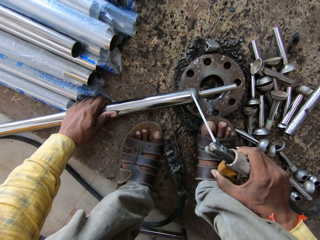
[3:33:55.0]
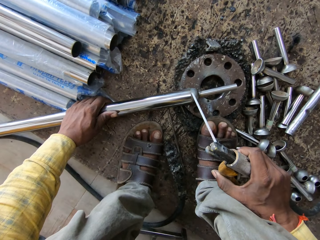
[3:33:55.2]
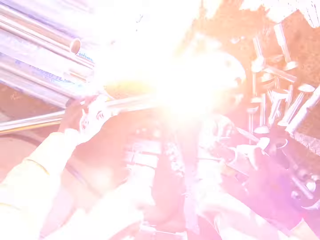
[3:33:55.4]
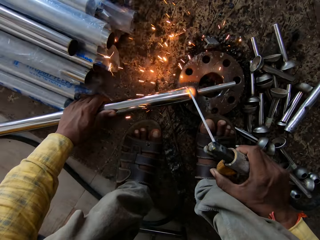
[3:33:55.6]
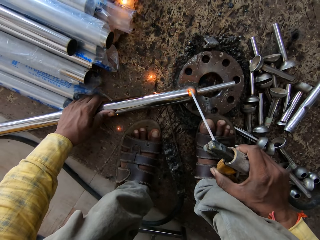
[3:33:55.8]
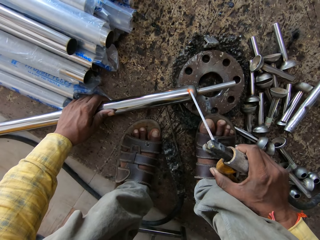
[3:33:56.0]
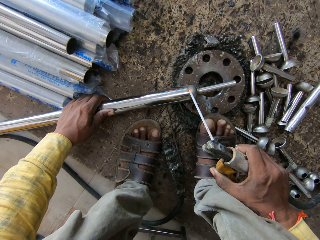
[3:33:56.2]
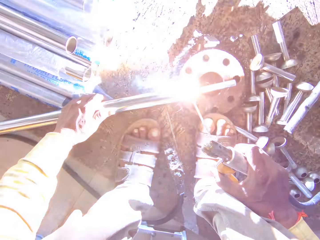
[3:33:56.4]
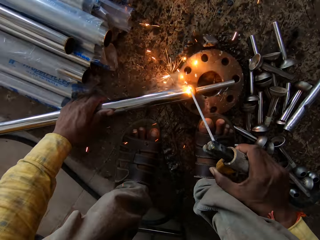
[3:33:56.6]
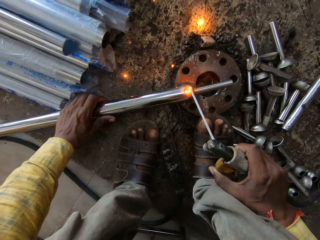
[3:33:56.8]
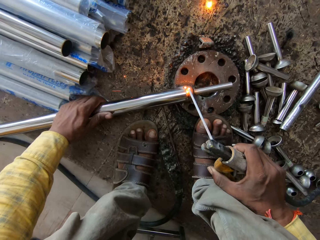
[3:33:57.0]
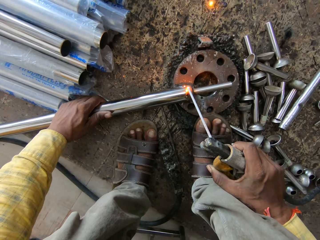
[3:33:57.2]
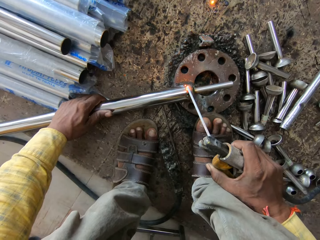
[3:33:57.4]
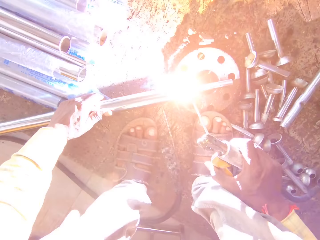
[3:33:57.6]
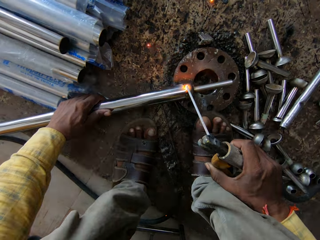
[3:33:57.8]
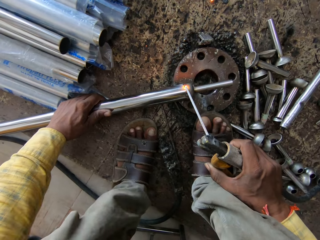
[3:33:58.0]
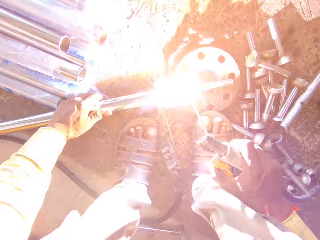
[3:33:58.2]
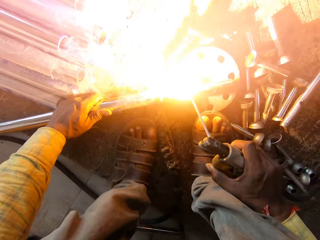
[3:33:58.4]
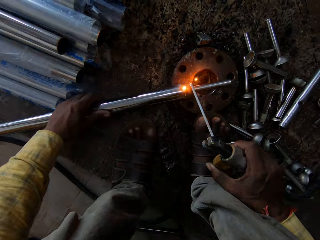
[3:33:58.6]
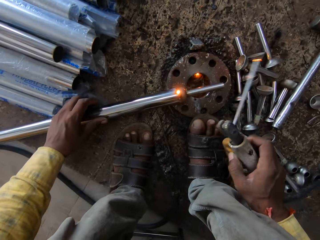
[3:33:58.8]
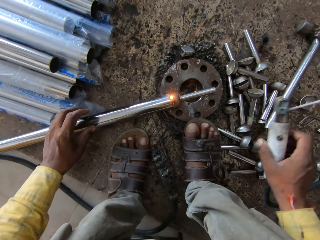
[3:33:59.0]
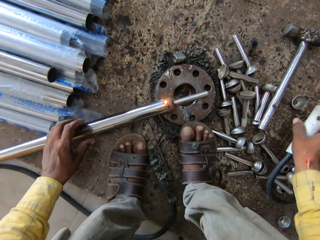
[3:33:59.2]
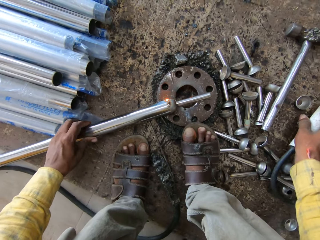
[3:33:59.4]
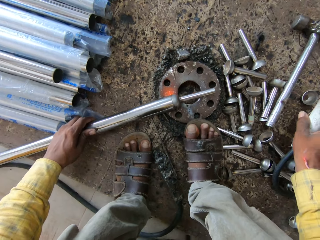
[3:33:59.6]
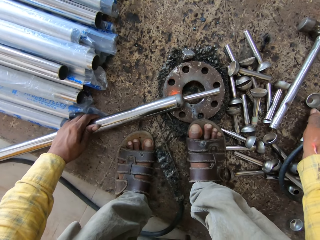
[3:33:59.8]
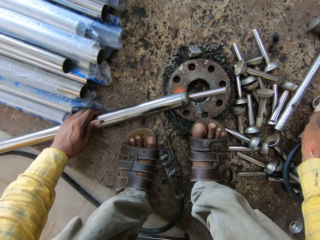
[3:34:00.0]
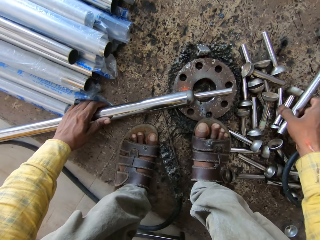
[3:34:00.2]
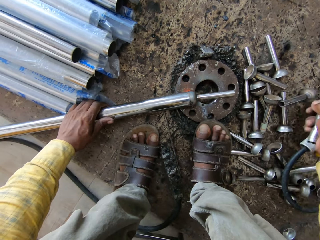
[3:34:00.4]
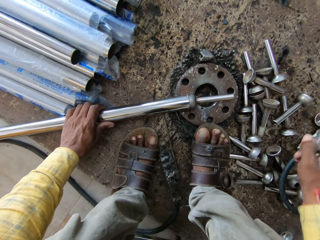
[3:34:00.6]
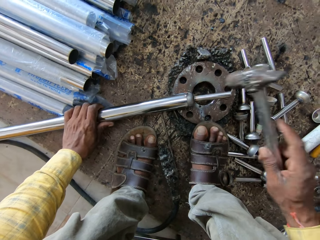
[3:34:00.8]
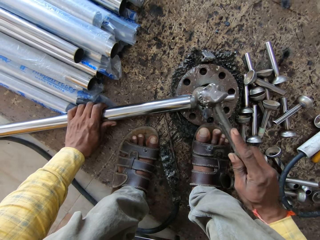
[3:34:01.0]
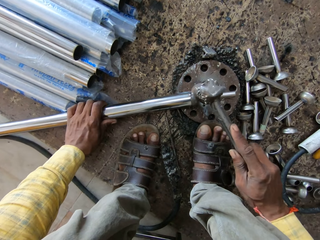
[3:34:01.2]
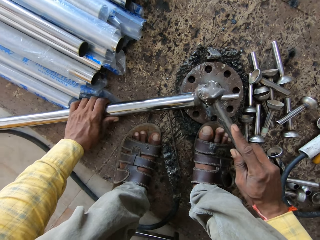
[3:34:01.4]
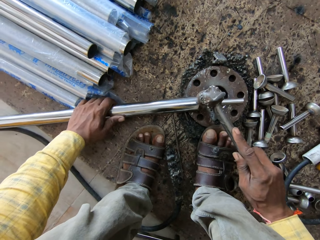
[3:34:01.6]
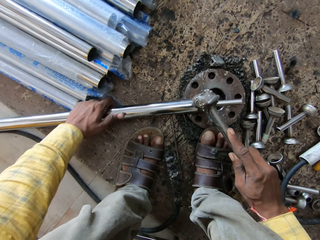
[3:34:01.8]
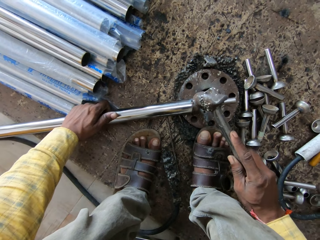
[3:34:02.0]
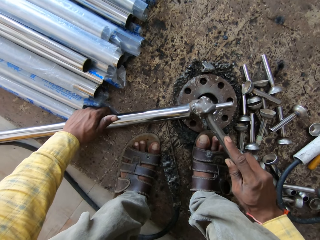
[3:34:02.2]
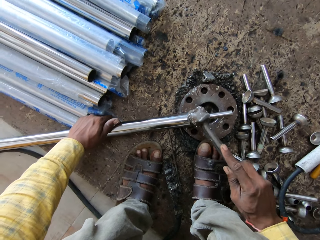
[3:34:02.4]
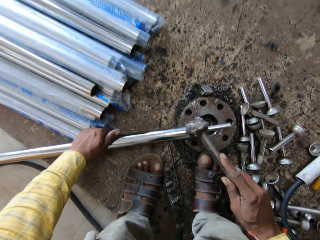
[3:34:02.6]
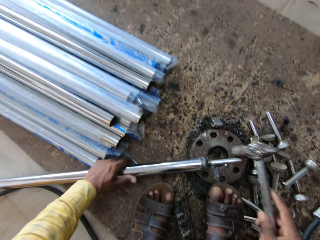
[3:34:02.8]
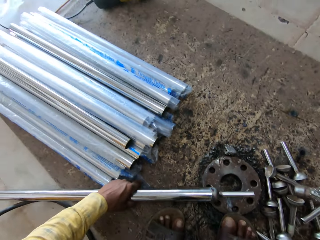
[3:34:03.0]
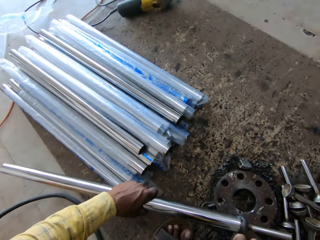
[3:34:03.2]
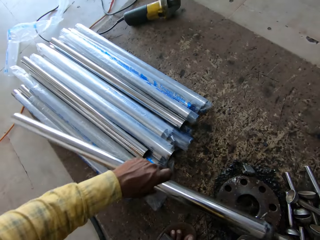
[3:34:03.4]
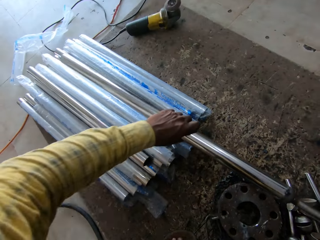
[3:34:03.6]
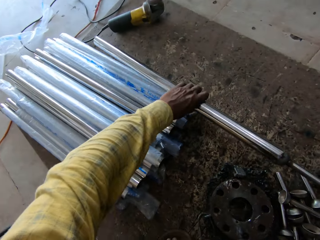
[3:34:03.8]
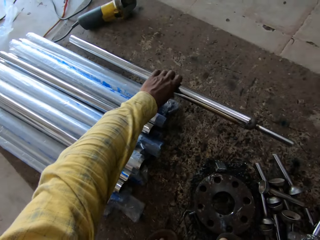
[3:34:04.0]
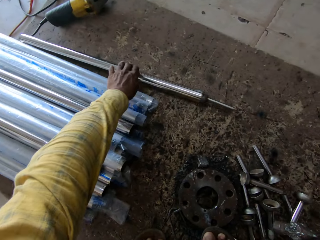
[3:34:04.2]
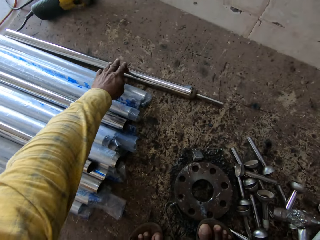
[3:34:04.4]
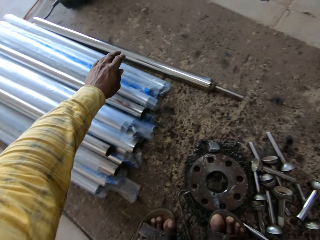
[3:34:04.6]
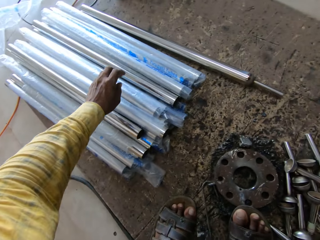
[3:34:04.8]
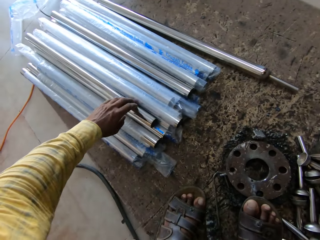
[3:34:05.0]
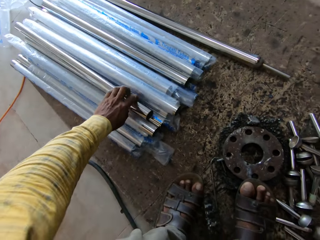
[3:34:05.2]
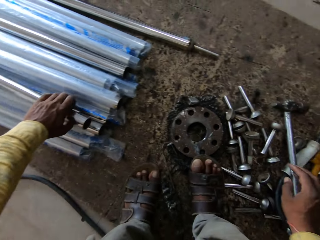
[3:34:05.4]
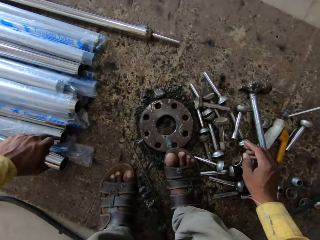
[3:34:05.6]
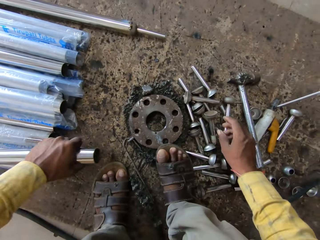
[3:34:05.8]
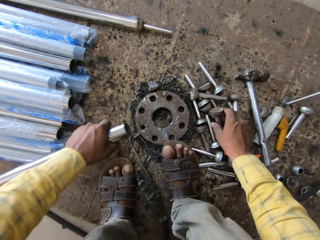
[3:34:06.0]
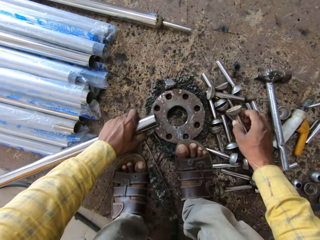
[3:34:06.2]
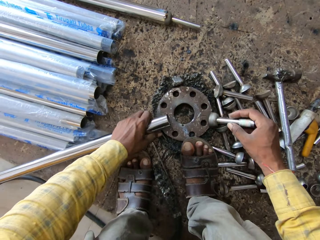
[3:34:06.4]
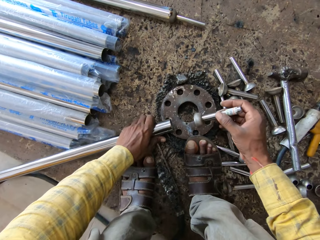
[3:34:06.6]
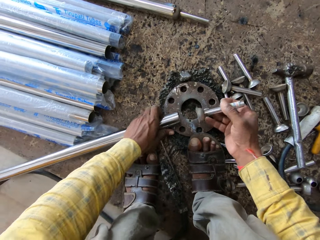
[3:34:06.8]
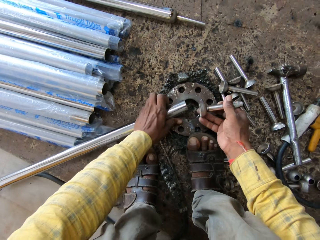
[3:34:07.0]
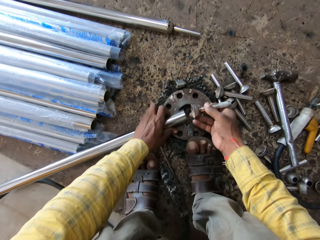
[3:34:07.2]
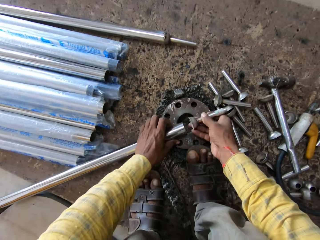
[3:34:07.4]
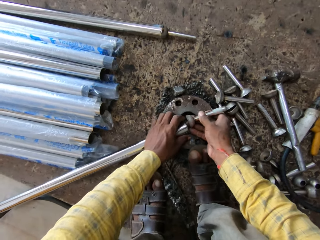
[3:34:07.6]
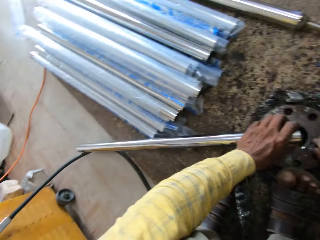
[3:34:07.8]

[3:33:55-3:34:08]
The camera wearer holds the welding machine on the steel metal. They weld the steel metal with the welding machine. They turn the steel metal. They weld the steel metal with the welding machine. They remove the welding machine from the steel metal. They put the welding machine on the floor. They pick up the hammer. They hit the steel metal with the hammer. They remove the hammer from the steel metal. They raise the steel metal from the stand. They put the steel metal on the floor. They grab the steel pipe. They take a steel metal bolt on the floor. They put the steel pipe on the metal. They hold the steel metal on the welding stand.

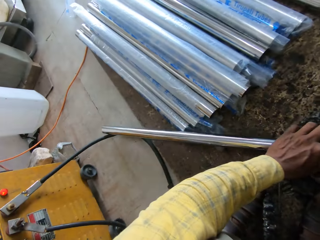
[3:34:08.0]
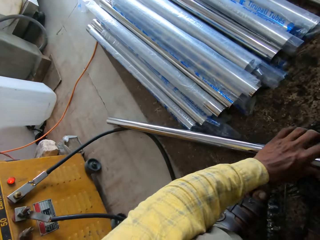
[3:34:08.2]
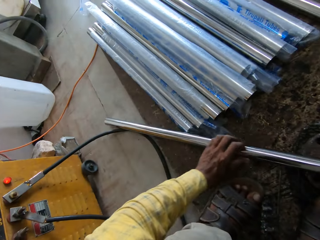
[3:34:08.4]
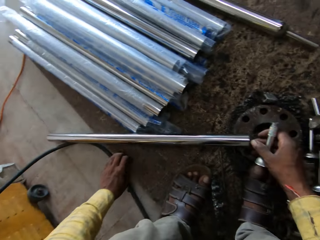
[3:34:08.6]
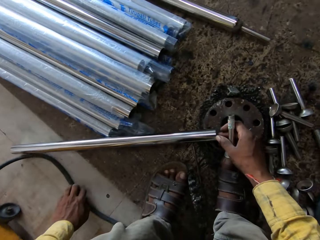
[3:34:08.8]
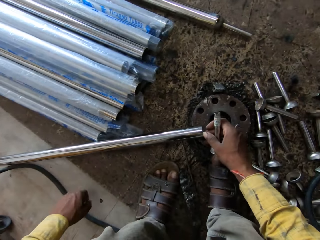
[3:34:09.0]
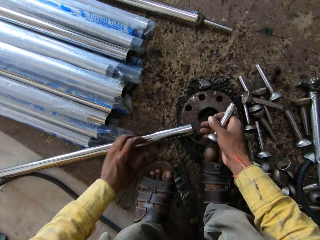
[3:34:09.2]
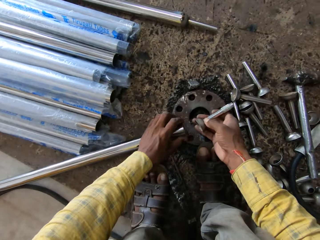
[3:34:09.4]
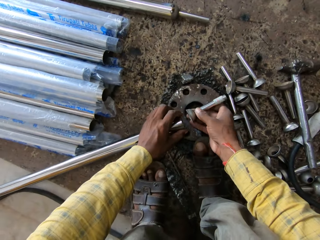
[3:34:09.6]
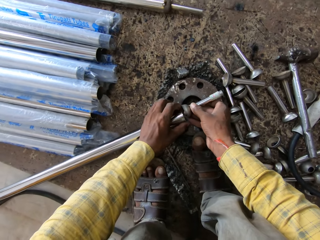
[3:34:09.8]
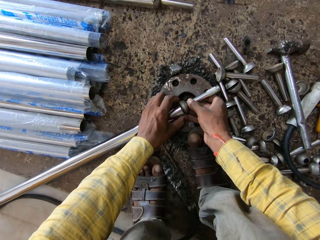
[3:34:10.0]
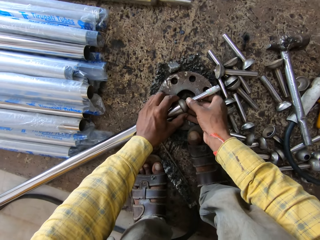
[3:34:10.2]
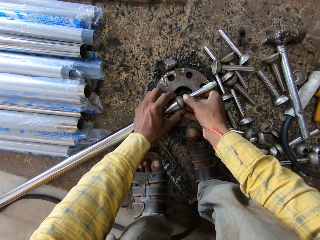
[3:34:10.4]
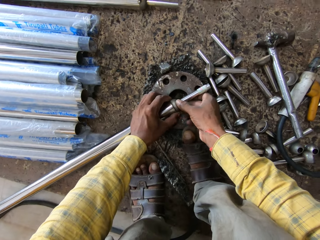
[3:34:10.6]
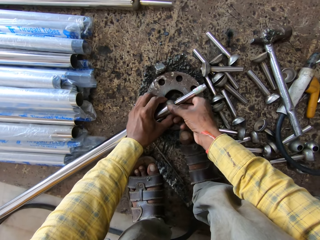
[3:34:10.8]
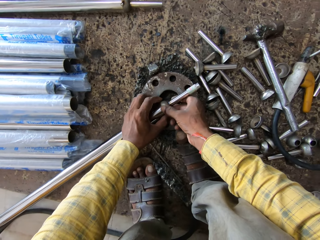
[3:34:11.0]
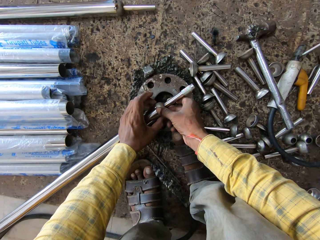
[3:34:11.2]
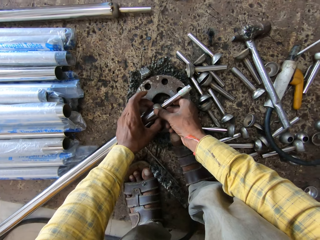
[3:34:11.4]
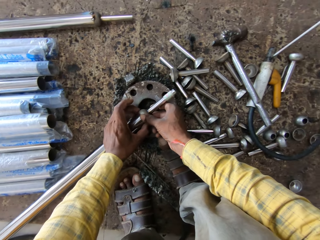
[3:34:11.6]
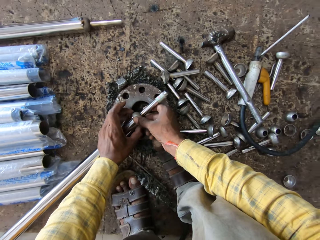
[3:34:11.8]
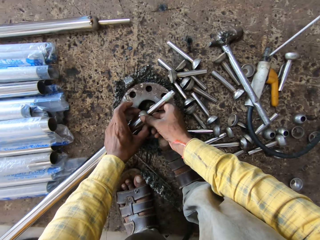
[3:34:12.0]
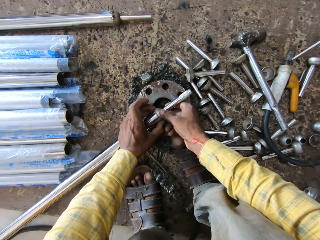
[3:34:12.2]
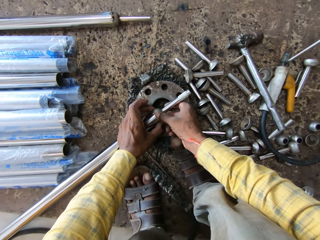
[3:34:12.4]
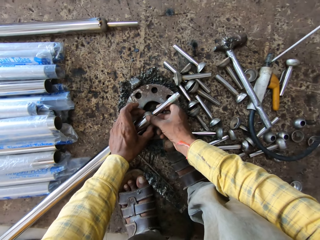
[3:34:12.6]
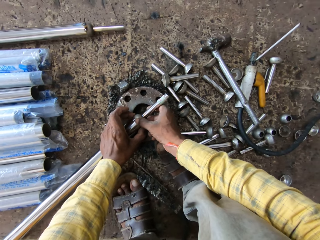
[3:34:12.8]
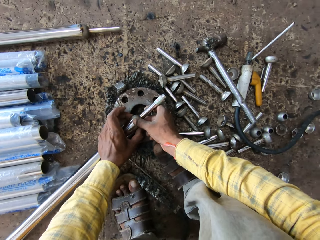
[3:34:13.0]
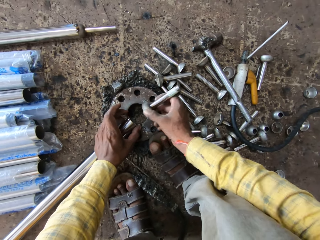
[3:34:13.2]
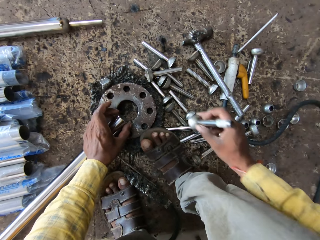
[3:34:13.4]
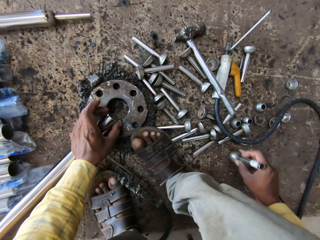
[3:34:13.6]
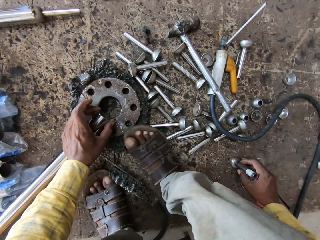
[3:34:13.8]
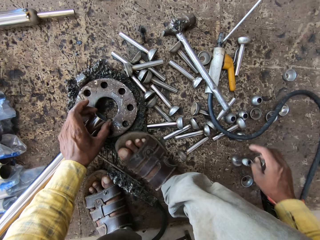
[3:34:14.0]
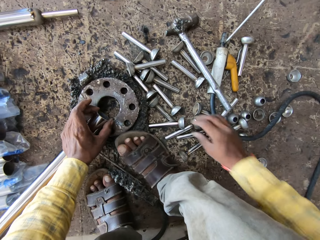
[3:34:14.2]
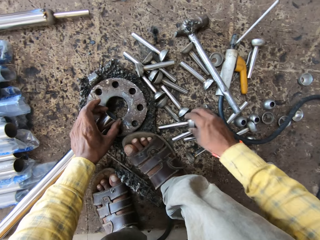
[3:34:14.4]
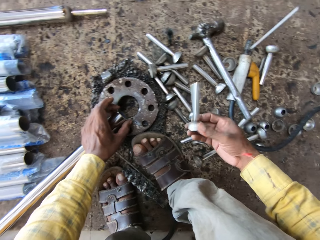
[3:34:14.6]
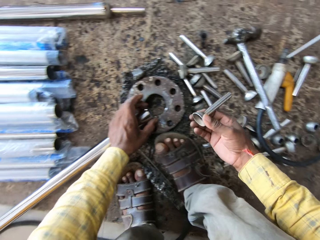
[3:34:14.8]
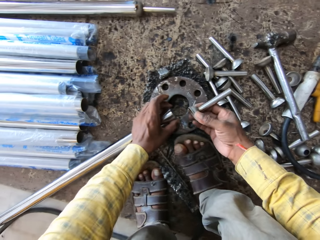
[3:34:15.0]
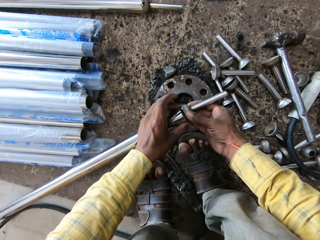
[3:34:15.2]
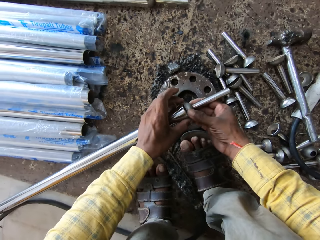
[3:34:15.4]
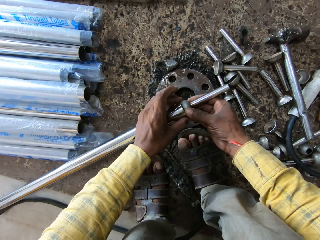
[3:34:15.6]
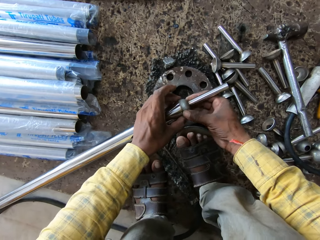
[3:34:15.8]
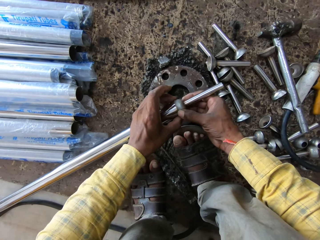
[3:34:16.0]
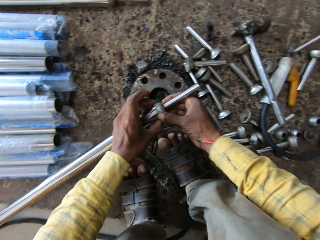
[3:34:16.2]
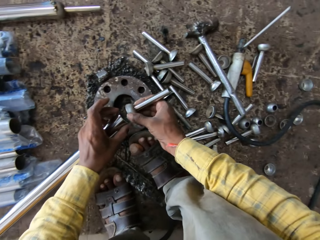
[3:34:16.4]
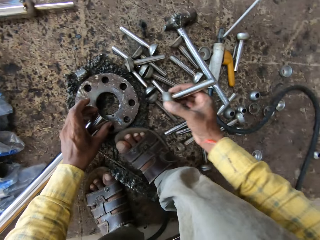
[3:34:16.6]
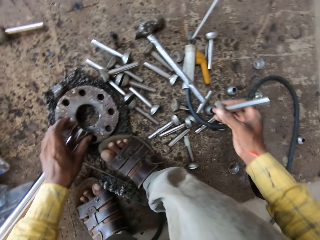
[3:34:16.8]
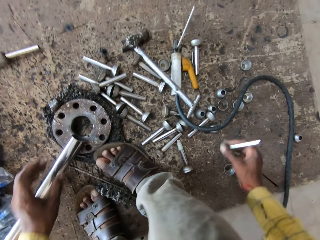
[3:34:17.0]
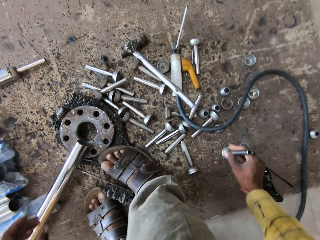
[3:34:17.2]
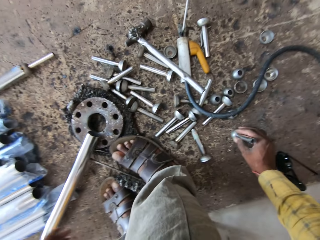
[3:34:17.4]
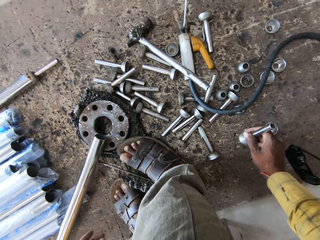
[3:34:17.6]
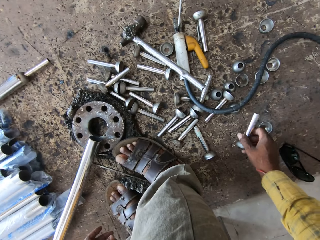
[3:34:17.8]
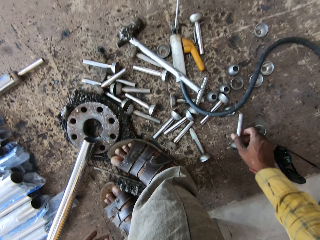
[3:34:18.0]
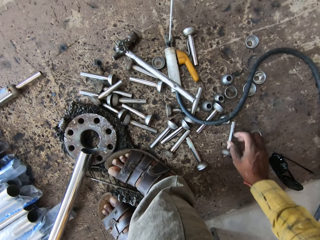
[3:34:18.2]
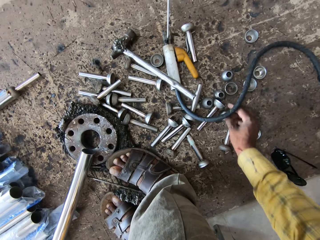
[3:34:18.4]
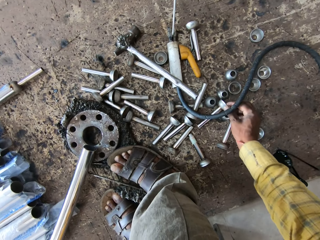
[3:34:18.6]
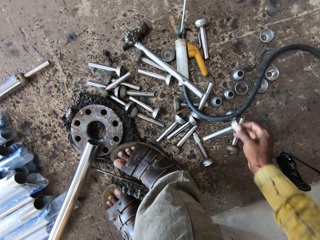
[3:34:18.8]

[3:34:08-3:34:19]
The camera wearer attaches the metal bolt to the steel metal with both hands. They look around. They move a cable on the floor. They hold the steel metal with the left hand. They attach the metal bolt to the steel metal with both hands. They remove the steel bolt from the steel metal and put the steel bolt on the floor. They take the steel bolt on the floor. They attach the metal bolt to the steel metal with both hands. They remove the steel bolt from the steel metal. They remove the left hand from the steel metal. They put the steel bolt on the floor.
